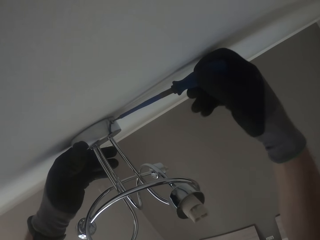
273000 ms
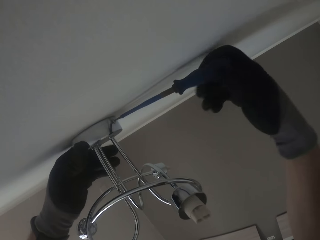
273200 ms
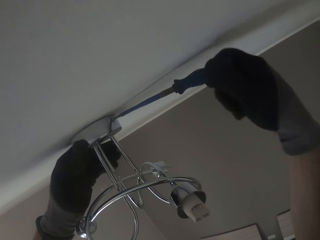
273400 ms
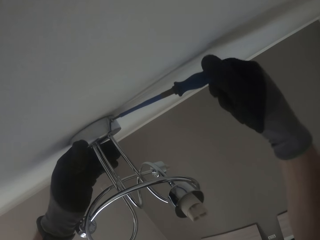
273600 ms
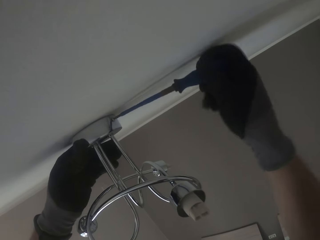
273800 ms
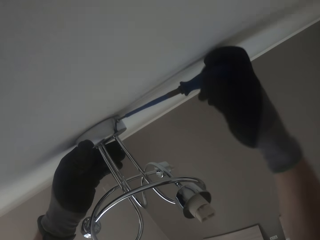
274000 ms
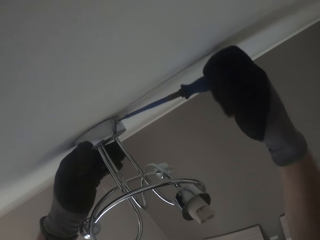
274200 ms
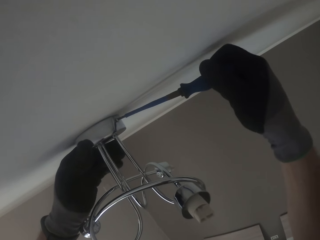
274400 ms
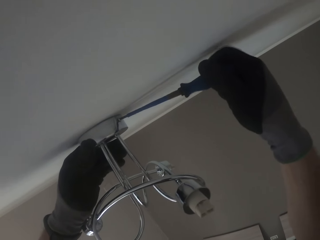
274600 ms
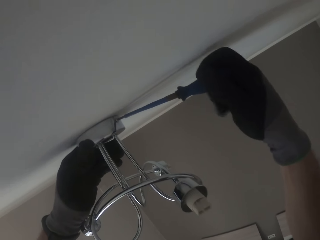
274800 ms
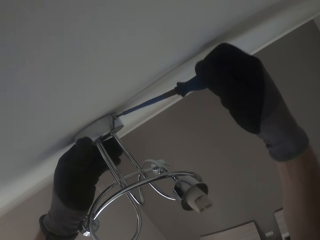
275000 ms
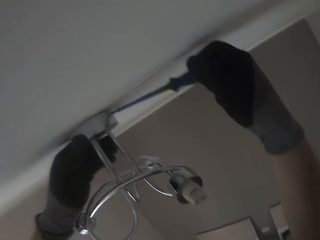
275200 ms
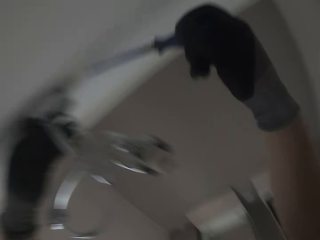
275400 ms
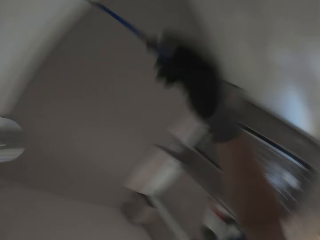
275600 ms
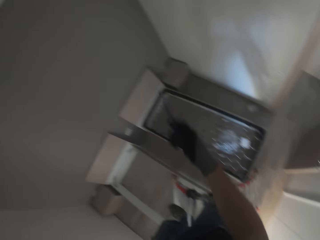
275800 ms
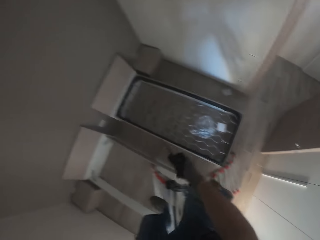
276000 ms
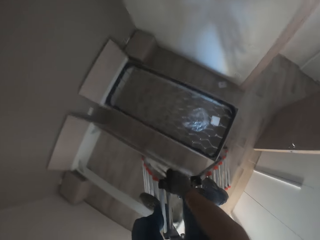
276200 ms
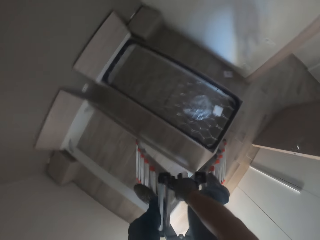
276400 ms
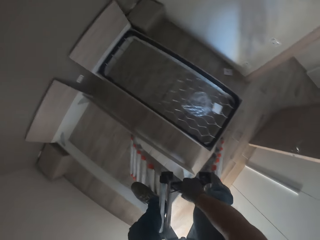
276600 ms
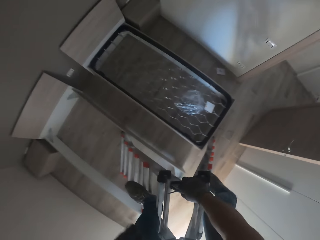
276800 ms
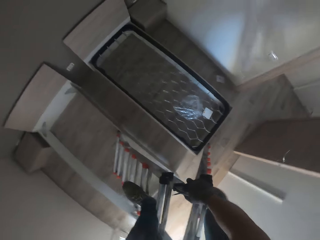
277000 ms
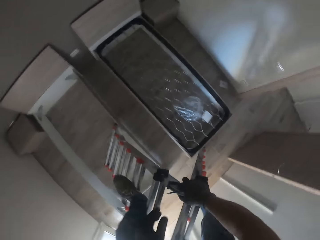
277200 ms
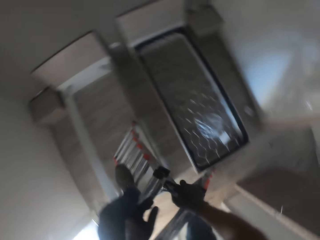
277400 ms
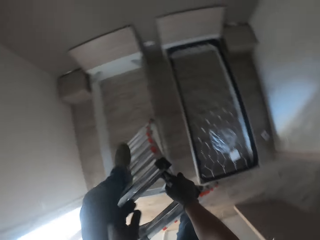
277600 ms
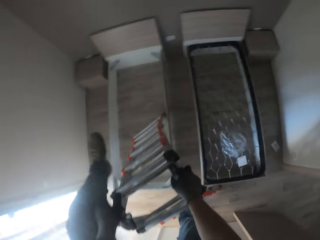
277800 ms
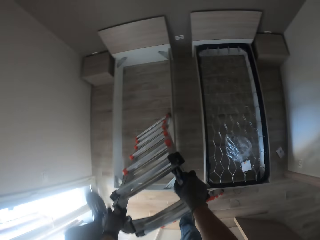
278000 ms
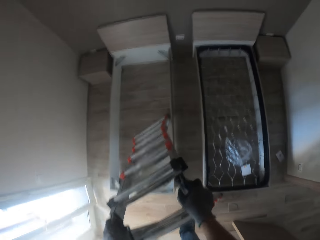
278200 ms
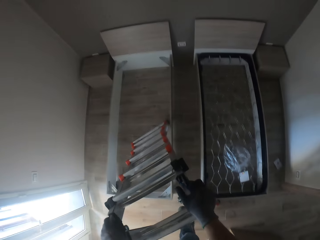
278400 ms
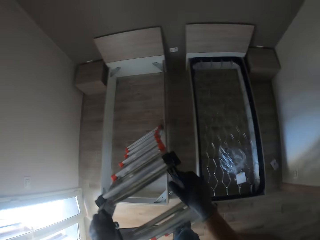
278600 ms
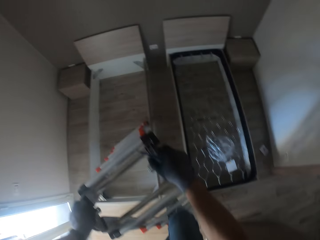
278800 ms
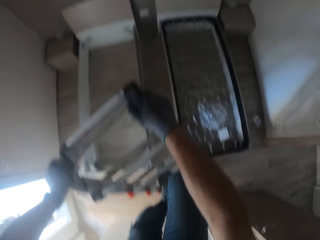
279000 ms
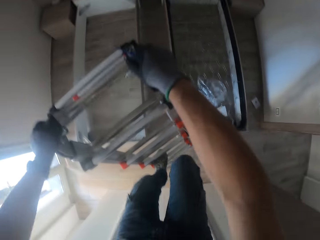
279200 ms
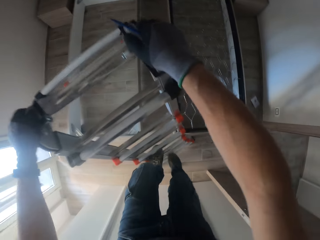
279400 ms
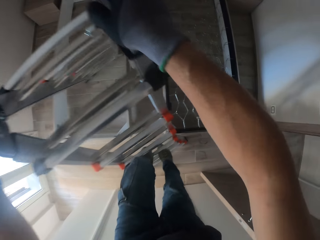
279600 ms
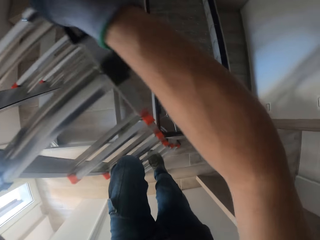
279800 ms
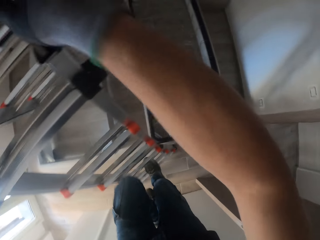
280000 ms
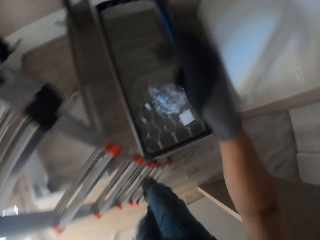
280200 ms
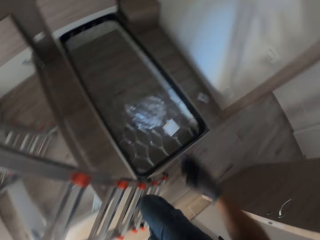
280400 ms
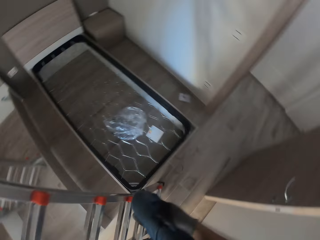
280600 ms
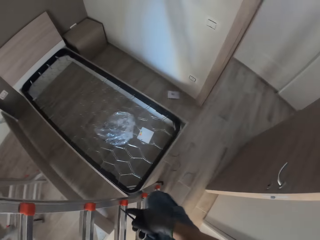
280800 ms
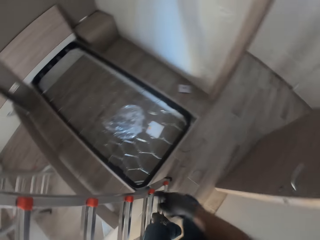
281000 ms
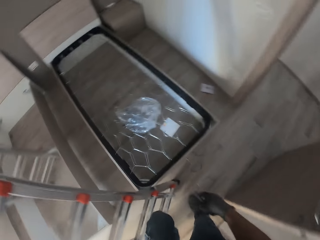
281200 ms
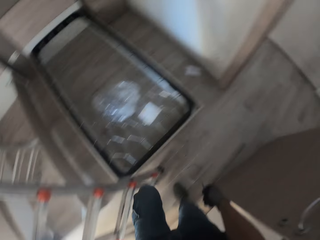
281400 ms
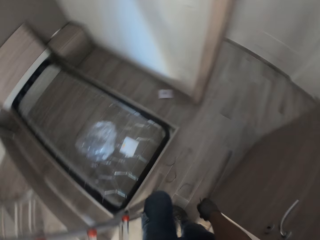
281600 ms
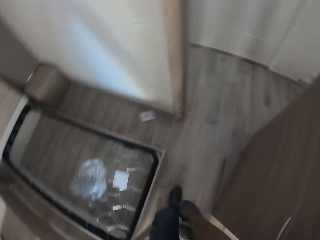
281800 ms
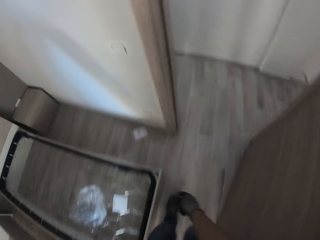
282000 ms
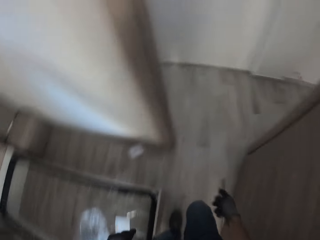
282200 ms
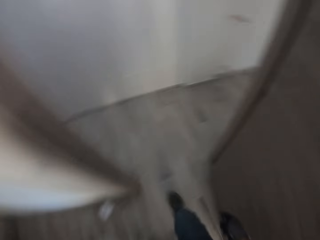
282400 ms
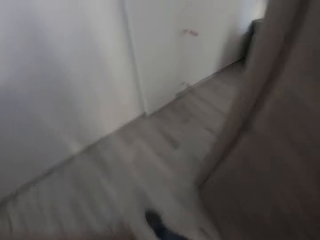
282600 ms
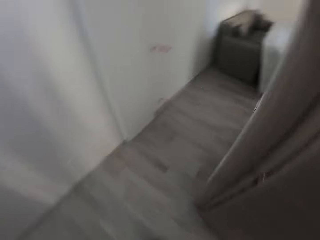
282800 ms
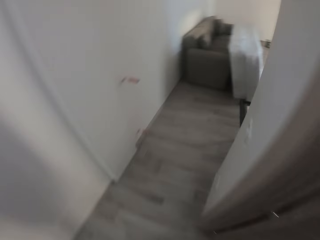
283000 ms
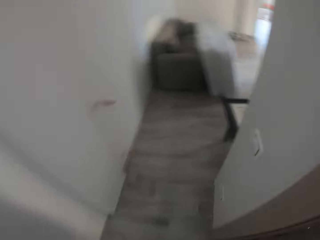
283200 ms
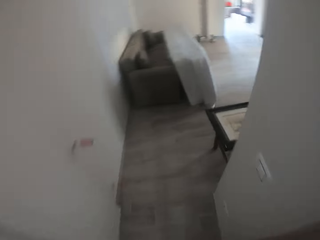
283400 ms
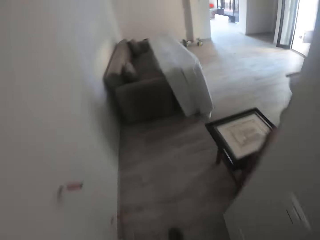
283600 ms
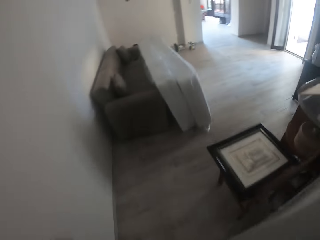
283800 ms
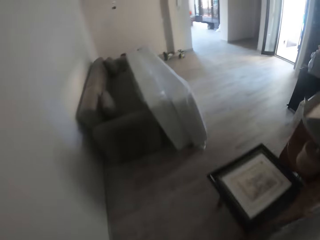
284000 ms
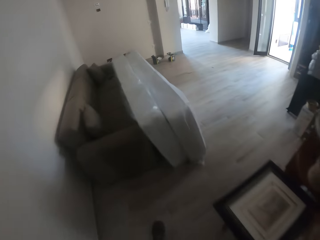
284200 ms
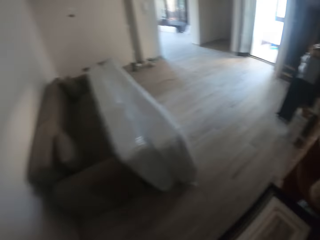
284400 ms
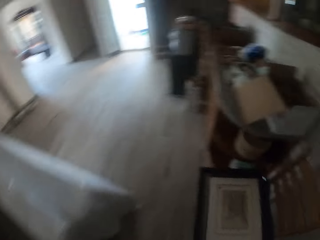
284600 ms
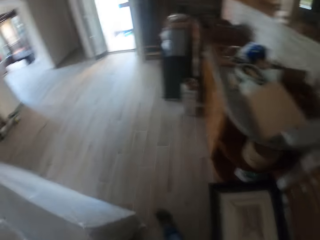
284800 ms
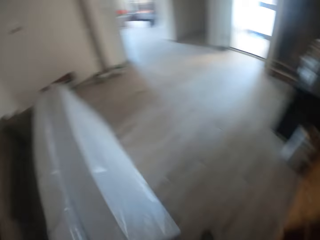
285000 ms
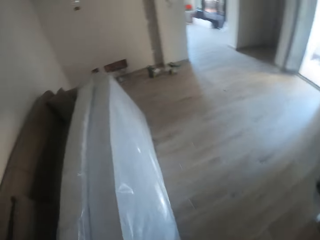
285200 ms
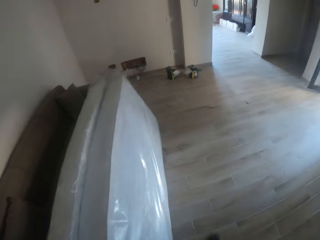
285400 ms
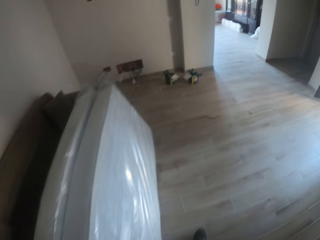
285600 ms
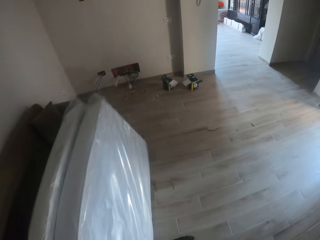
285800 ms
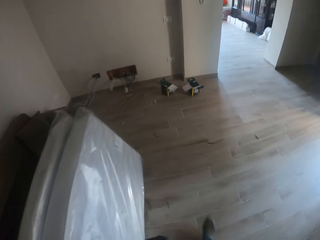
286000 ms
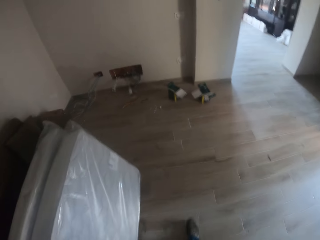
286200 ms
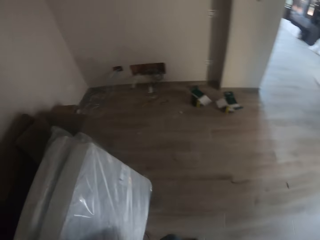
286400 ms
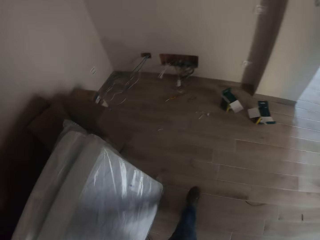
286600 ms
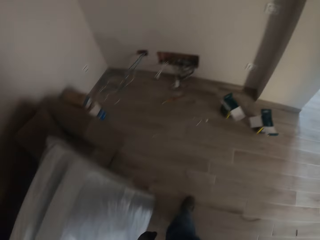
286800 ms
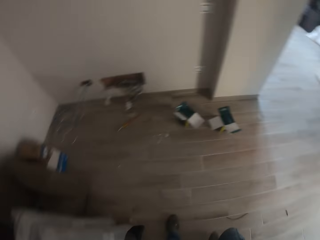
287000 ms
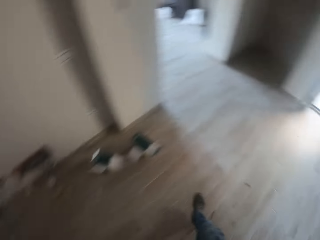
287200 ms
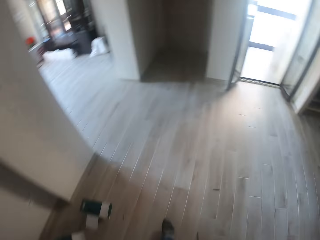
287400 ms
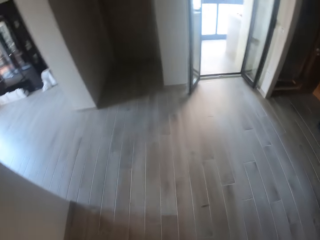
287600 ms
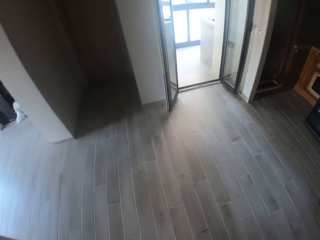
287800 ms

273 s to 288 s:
The camera wearer screws a lampholder to the ceiling with a screwdriver in his gloved right hand. He tightens a screw with the screwdriver. He comes down a ladder. He walks out of the house. He walks around the house.

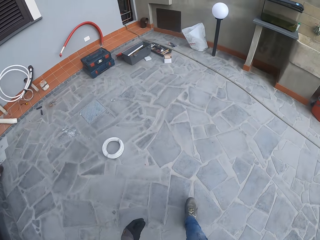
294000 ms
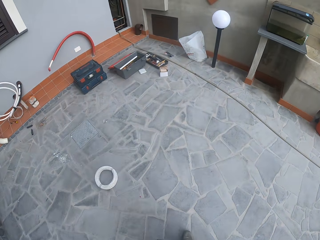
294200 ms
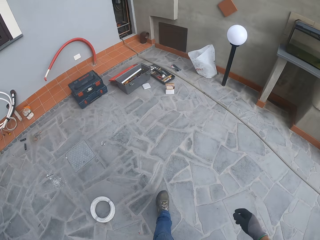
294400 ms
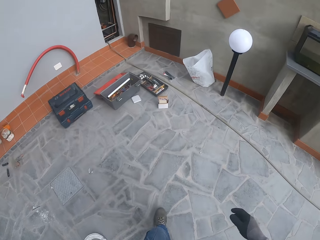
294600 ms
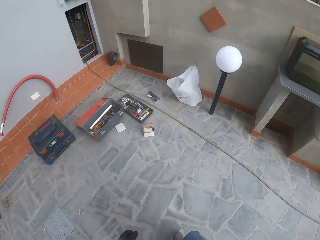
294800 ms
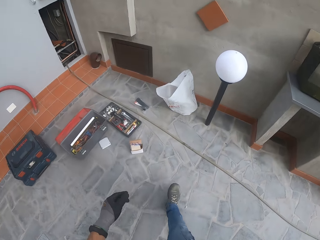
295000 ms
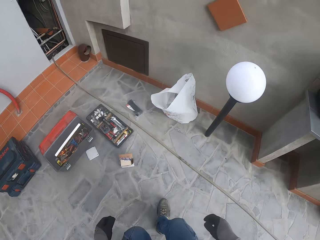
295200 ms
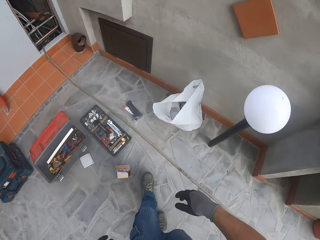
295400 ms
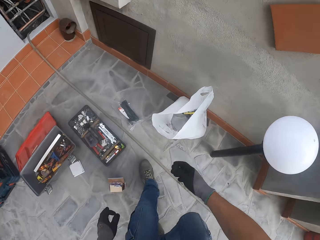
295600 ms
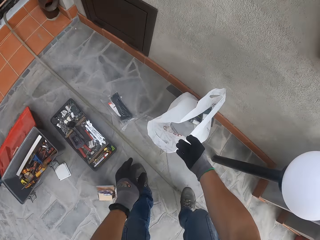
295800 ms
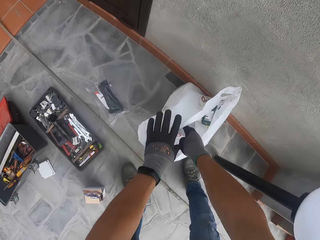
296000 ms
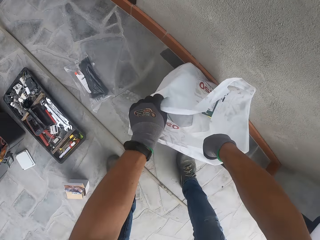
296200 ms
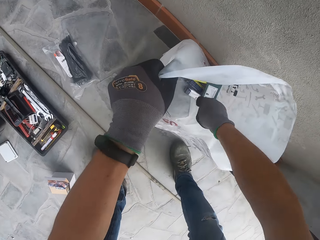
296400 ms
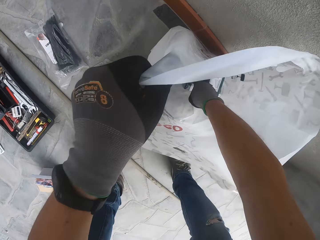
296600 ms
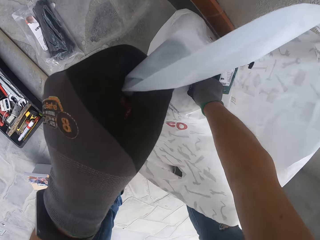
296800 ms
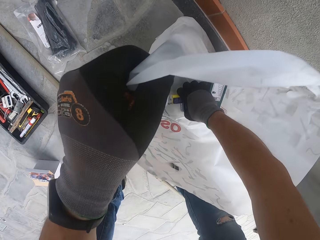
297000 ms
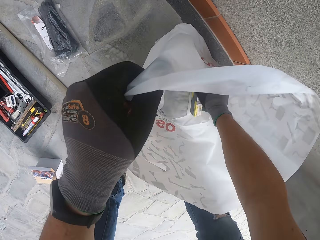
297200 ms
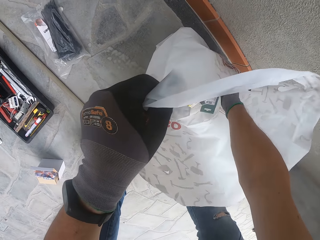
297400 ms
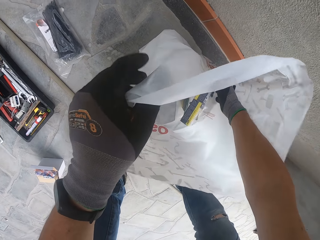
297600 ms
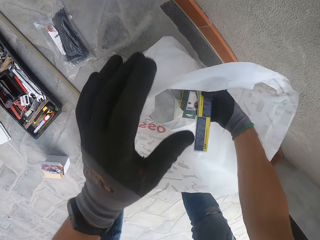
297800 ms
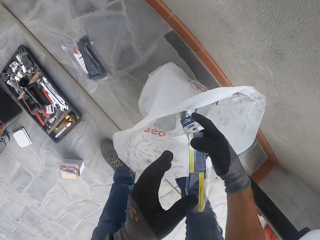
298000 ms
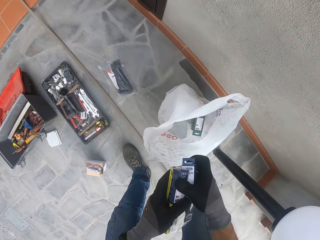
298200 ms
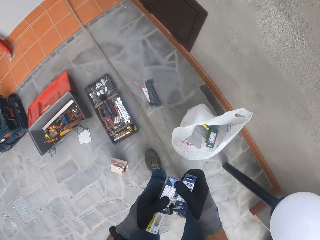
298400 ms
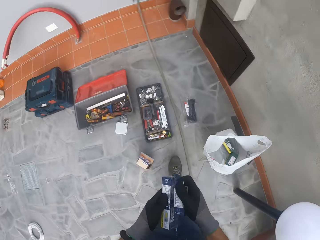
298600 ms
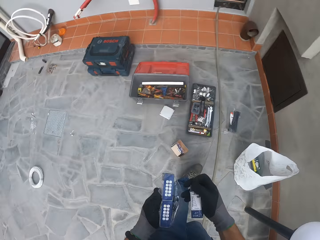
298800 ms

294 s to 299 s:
The camera wearer holds a nylon bag with his gloved left hand. He picks packs from the nylon bag with his gloved right hand. He holds the packs with both gloved hands.

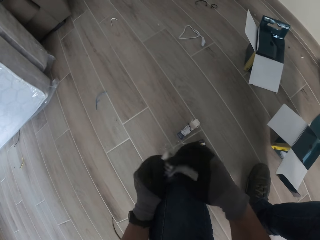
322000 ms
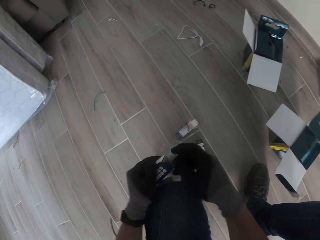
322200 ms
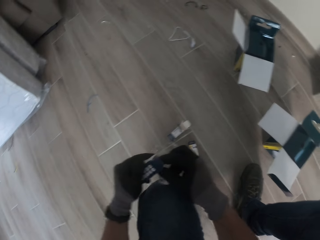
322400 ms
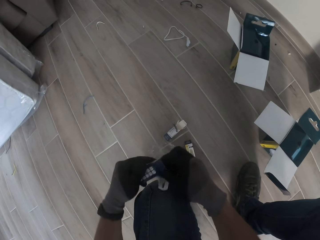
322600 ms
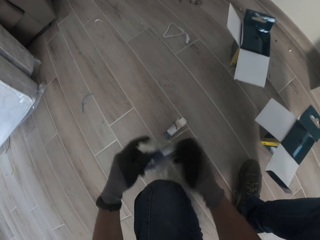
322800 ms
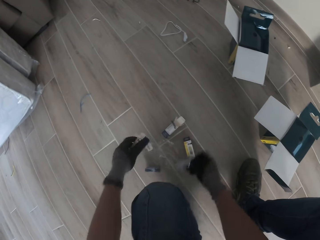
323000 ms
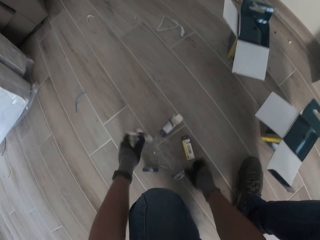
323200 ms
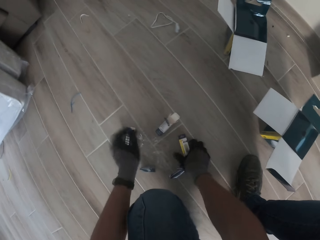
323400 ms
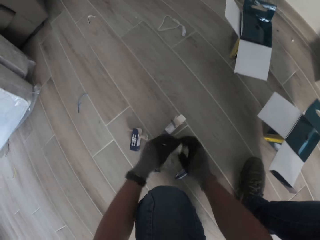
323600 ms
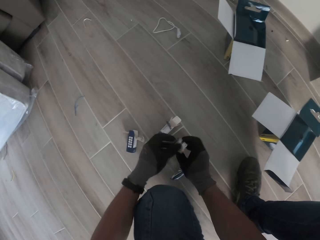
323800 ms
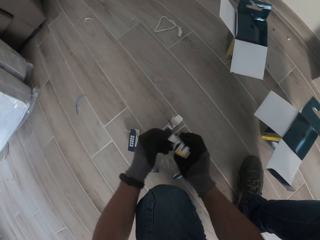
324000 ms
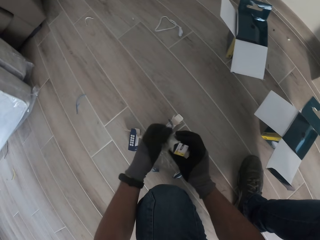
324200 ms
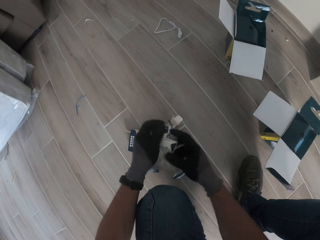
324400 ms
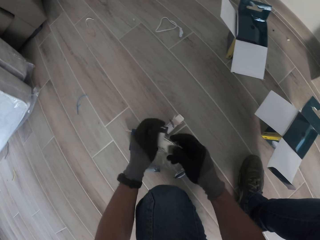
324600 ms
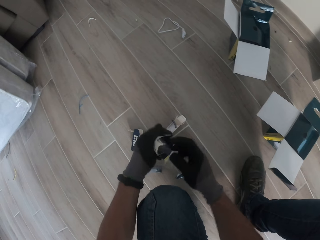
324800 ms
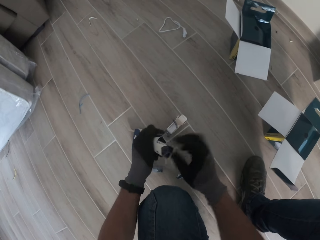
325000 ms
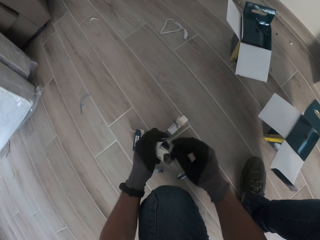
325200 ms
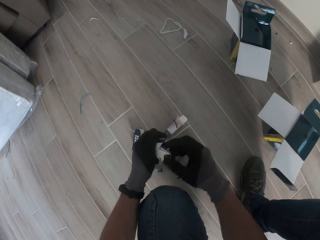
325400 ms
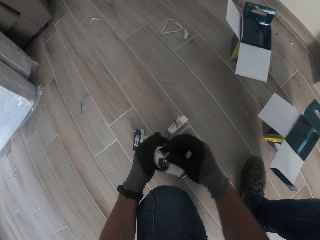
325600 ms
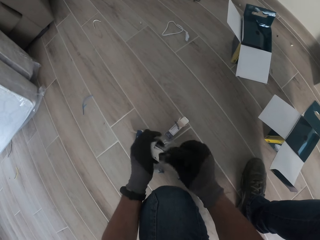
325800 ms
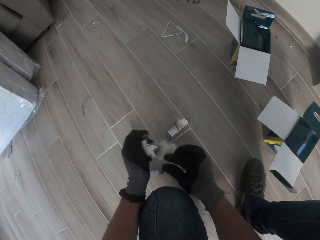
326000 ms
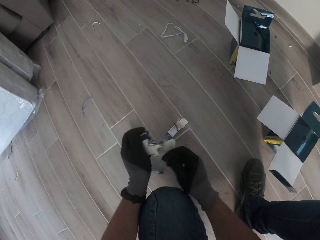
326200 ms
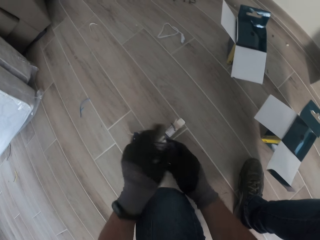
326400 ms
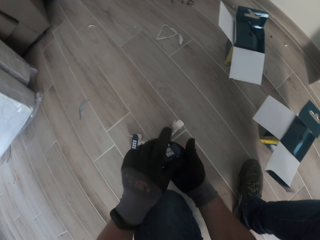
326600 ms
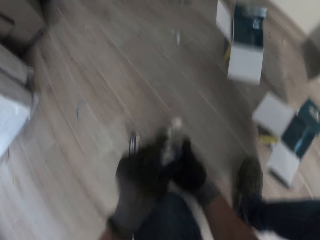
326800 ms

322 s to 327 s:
The camera wearer pulls out a sachet from a pack in his gloved left hand with his right gloved hand. He drops the sachet in his gloved right hand on the floor. He drops the pack on the ground with his gloved left hand. He picks the pack from the ground with his gloved right hand. He opens the pack with both gloved hands.
